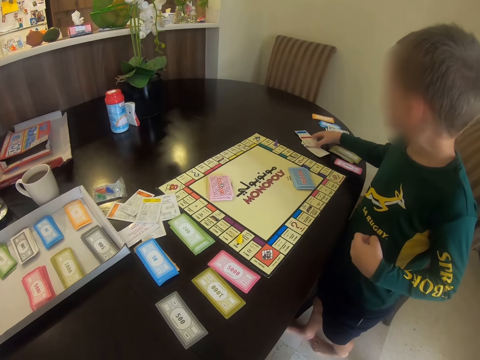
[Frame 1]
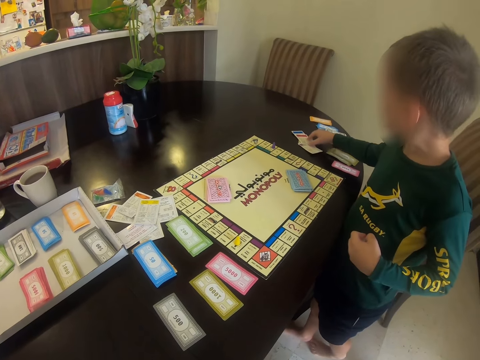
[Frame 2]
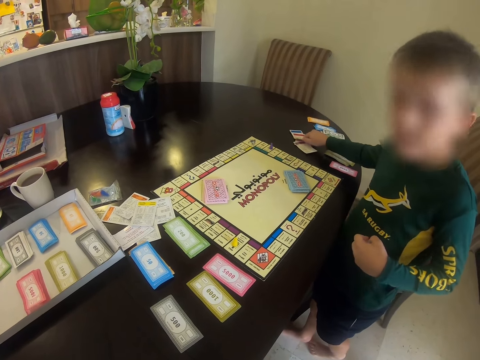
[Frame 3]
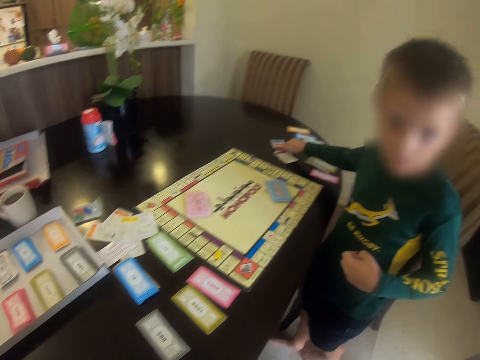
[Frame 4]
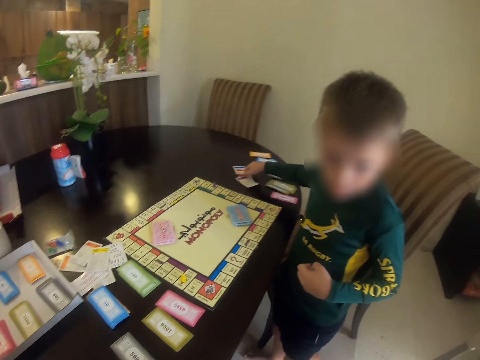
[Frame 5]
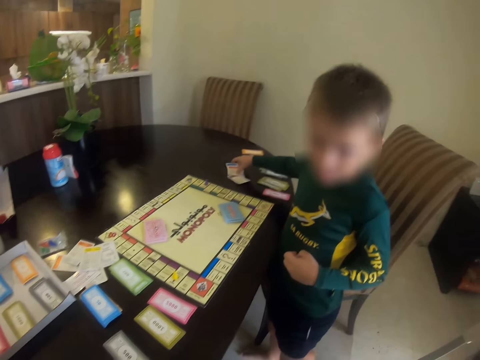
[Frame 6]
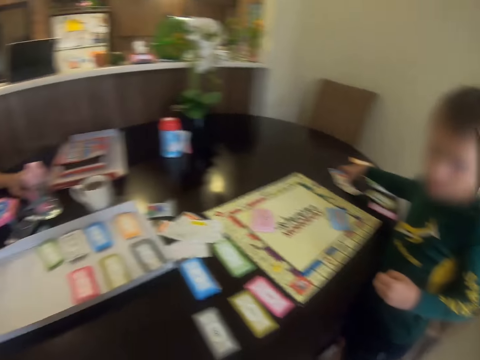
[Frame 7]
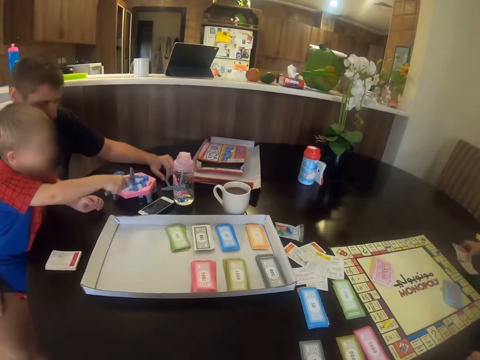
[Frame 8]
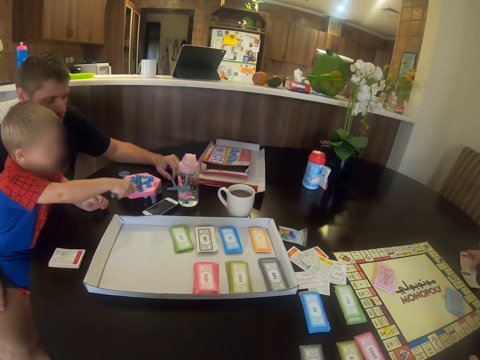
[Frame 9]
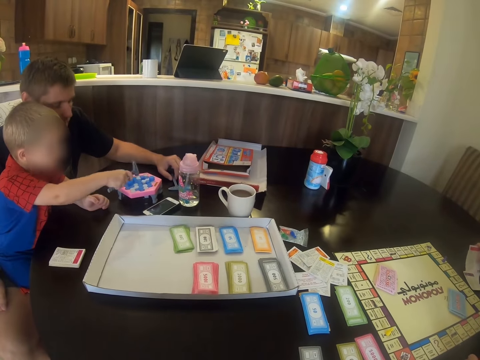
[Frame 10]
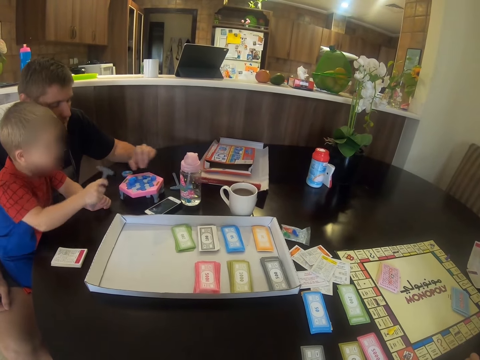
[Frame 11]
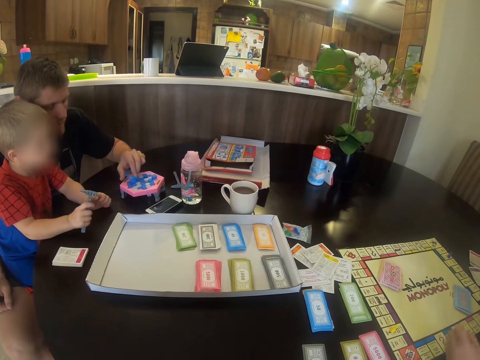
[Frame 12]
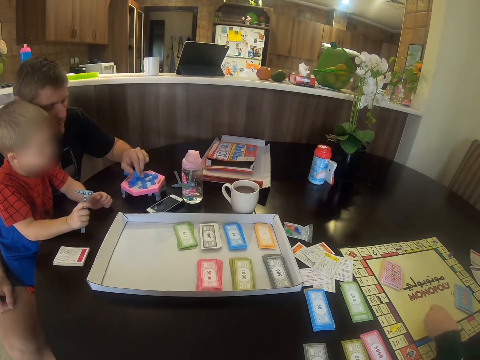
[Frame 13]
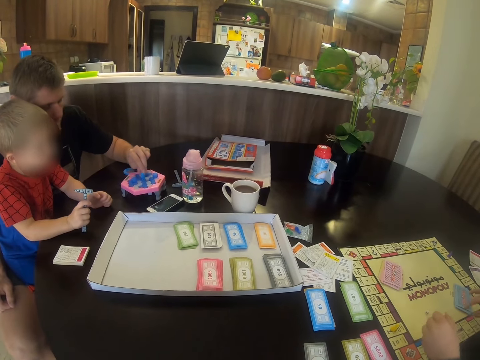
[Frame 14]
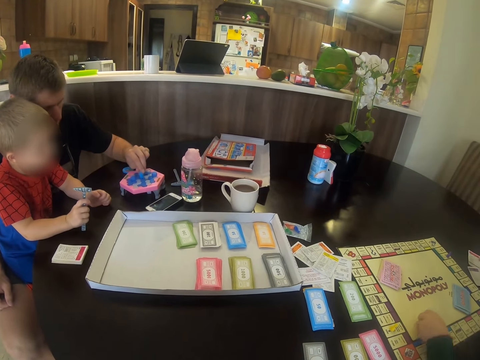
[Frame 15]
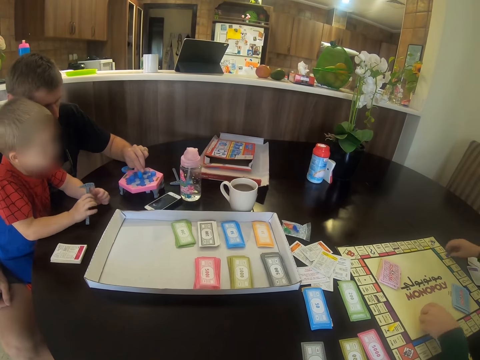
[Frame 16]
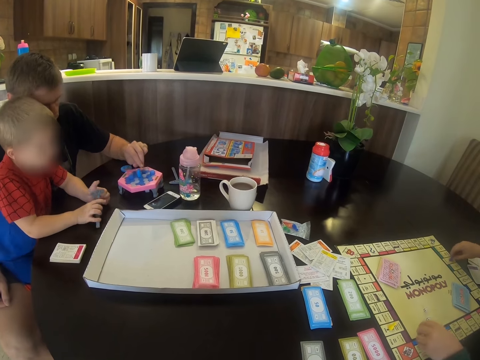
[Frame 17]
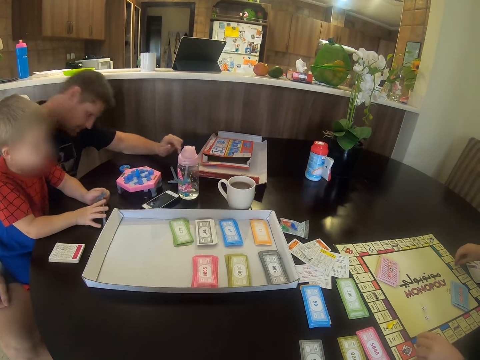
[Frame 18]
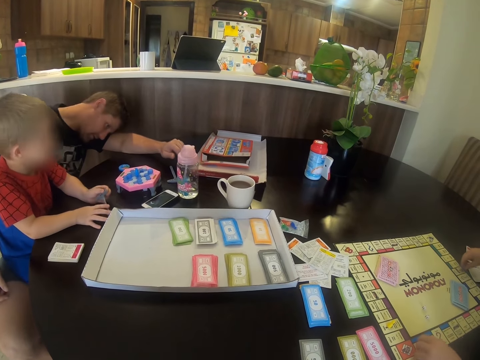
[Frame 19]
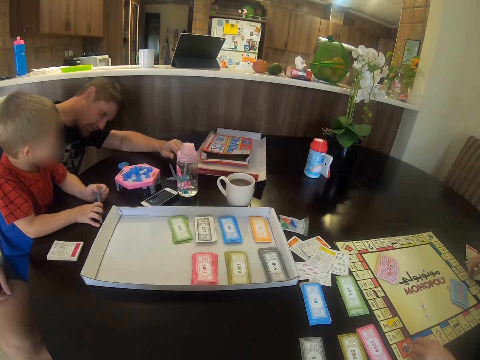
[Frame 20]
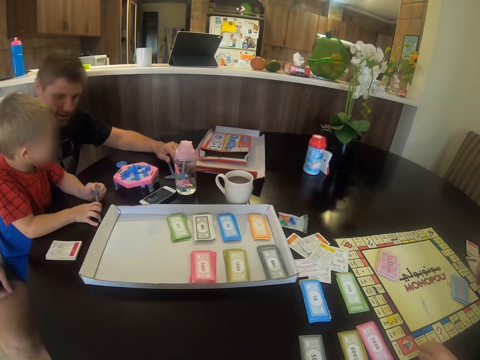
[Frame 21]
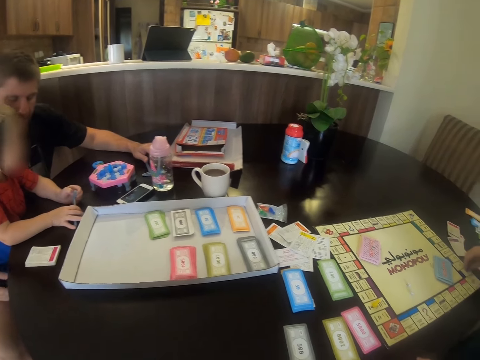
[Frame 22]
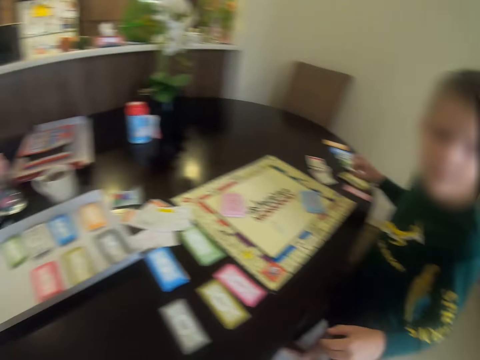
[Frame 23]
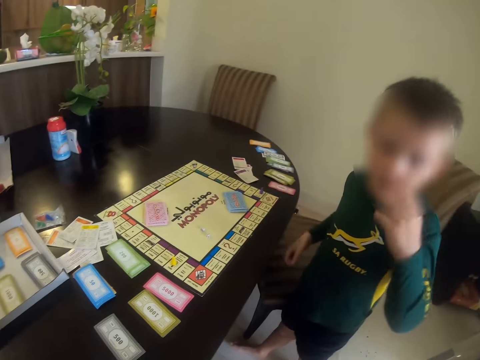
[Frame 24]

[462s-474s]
A person holds the table. A man plays a game. The camera wearer moves the meeple in the board.

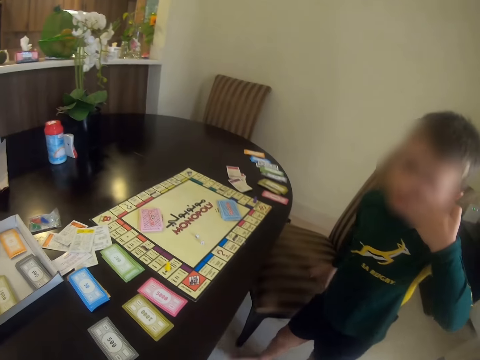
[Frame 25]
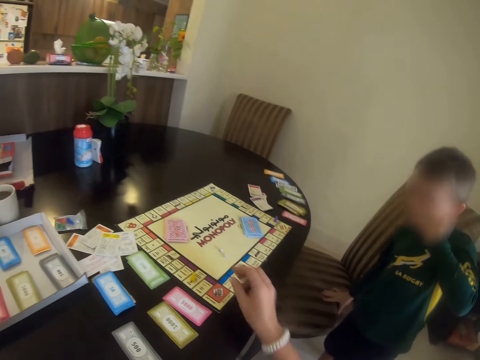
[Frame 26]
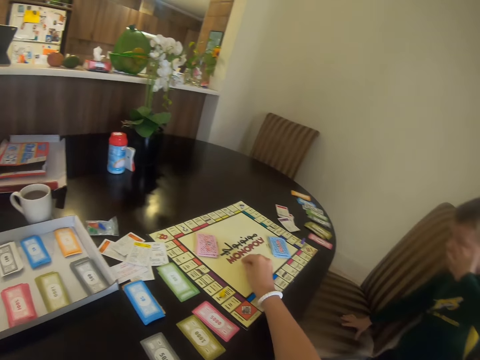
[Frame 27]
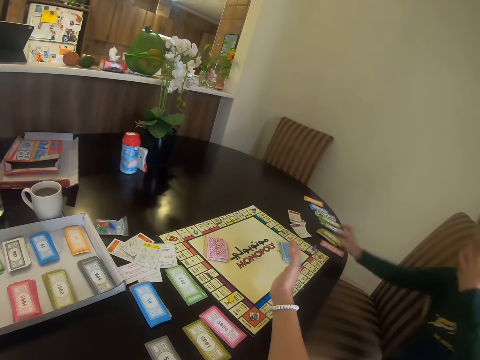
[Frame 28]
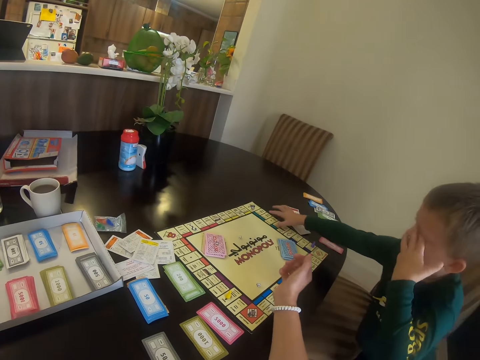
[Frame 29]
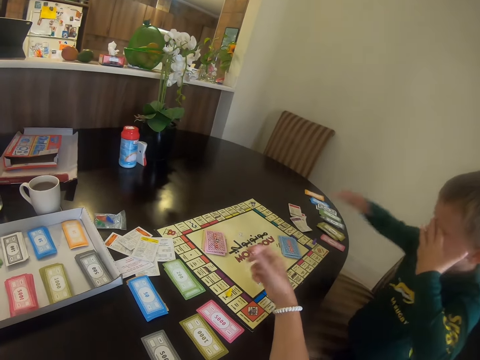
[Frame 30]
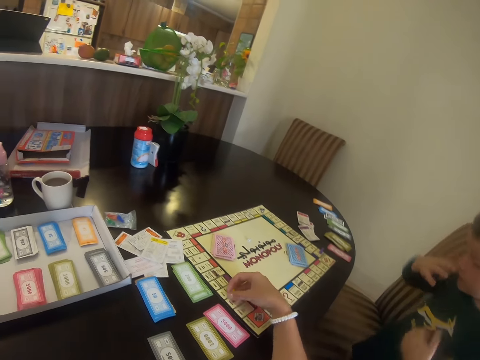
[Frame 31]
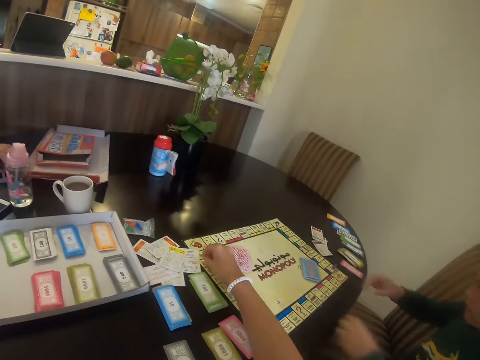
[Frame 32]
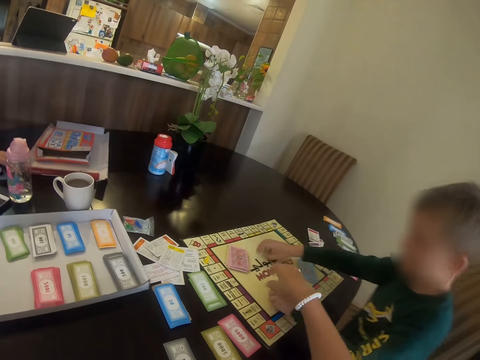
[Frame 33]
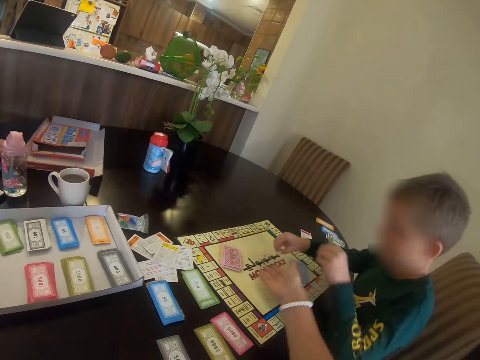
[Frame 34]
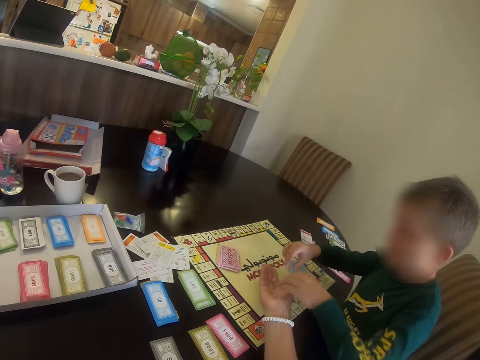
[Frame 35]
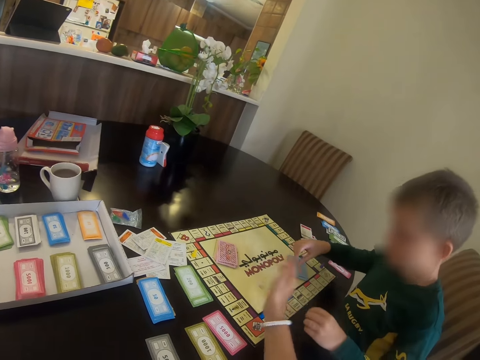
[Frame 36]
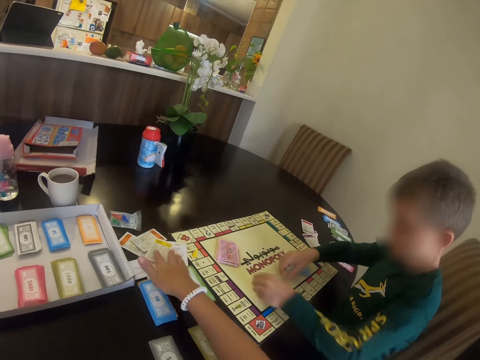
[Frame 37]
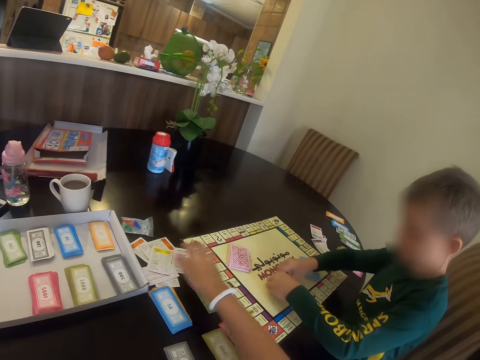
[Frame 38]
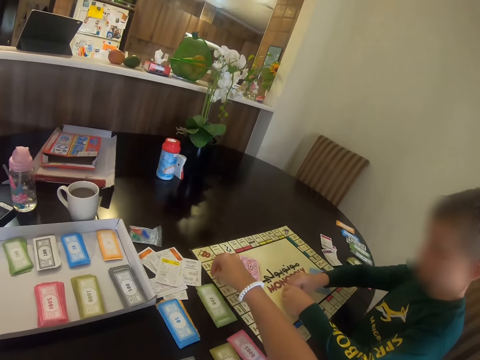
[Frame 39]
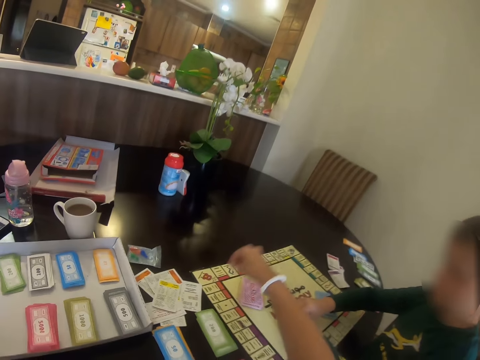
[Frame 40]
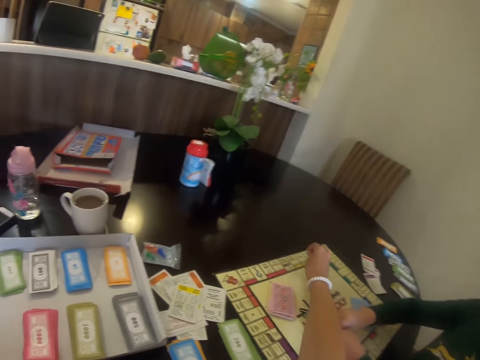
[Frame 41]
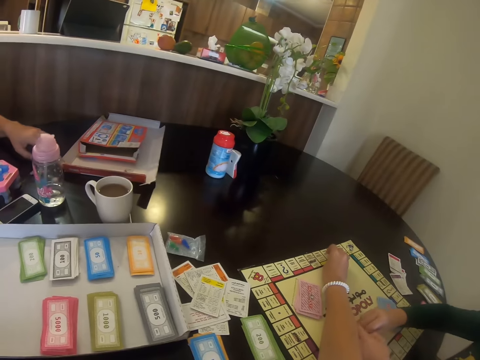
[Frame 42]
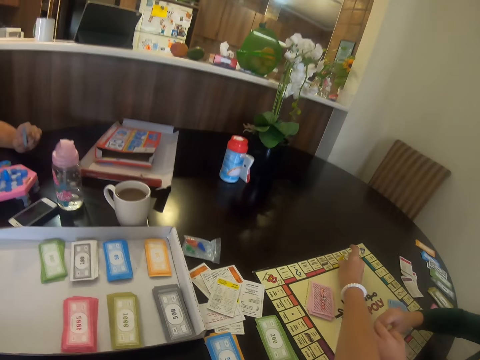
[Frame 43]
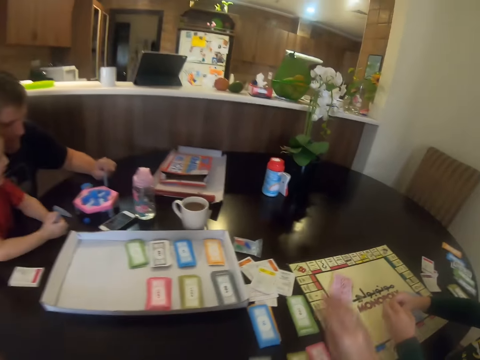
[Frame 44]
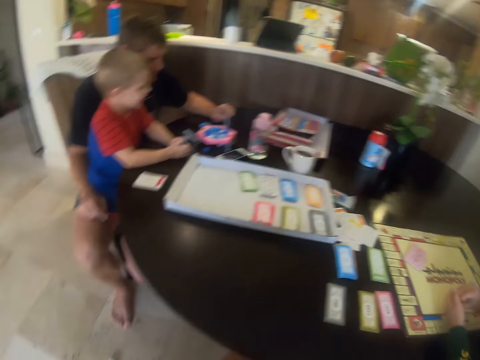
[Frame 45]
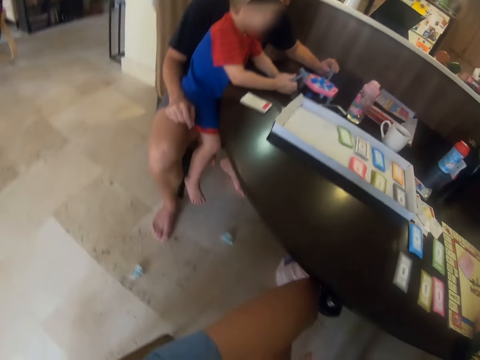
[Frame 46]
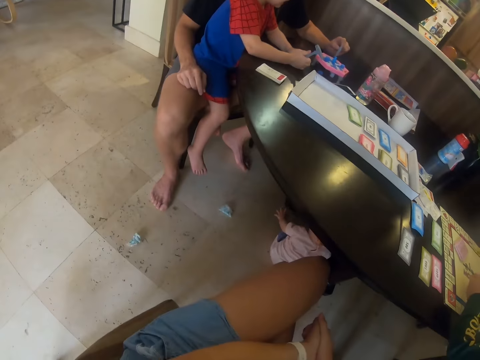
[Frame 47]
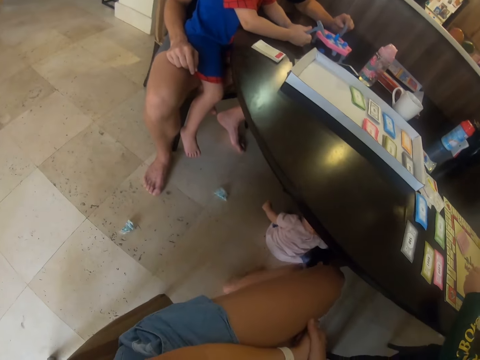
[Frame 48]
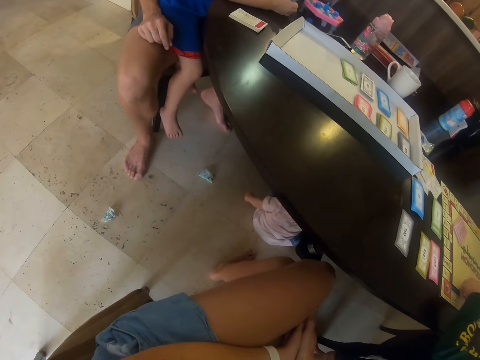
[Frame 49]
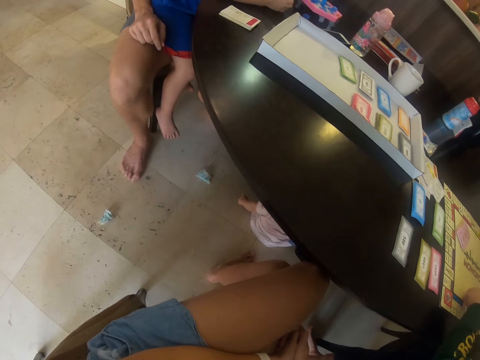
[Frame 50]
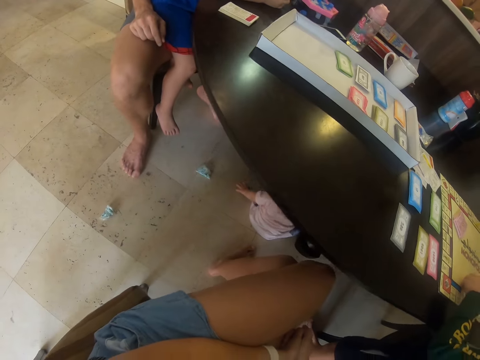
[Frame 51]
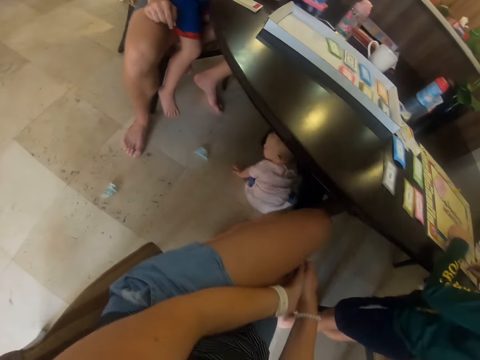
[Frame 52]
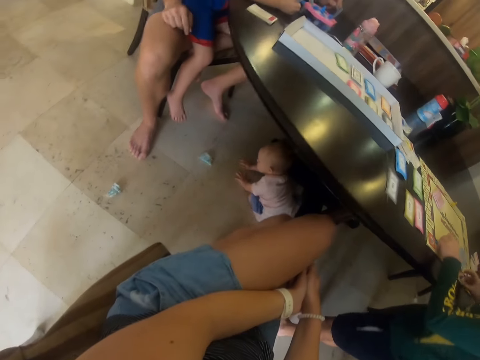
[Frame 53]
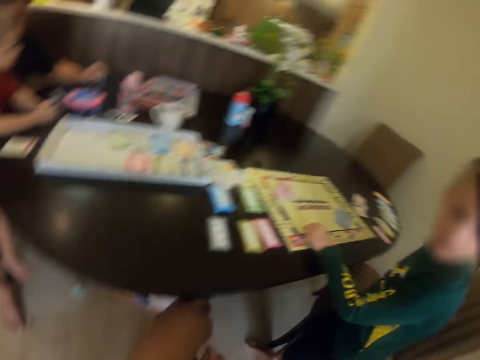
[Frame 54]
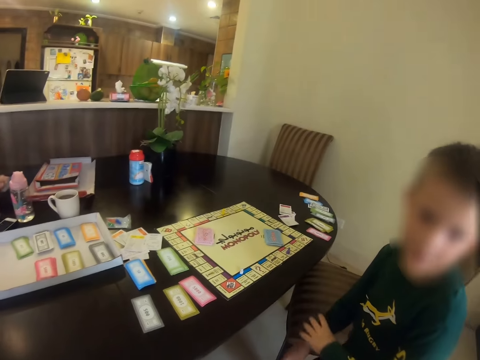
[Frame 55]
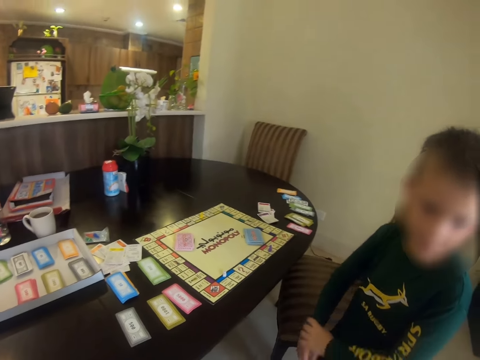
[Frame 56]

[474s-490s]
The camera wearer picks the meeples. Another person touches the board. The camera wearer moves the meeple in the board. The other person picks the meeples and gives the meeples to the camera wearer. The camera wearer touches the cards and moves the meeples in the board.
